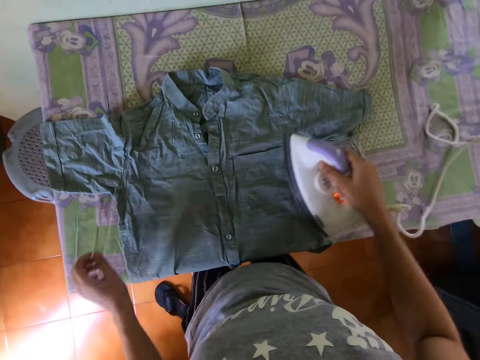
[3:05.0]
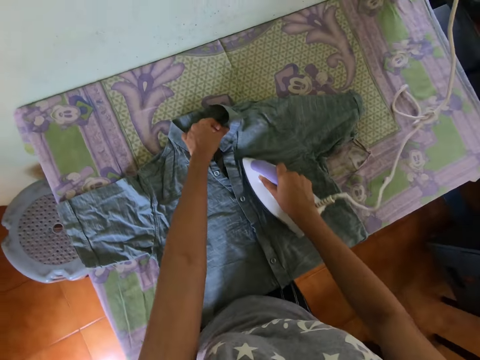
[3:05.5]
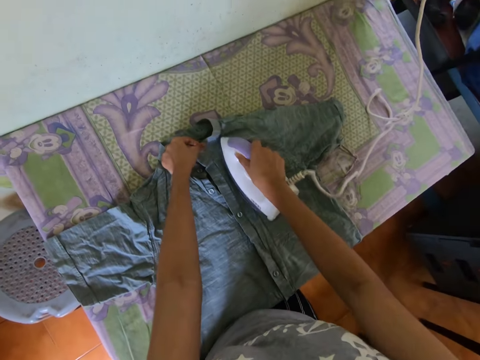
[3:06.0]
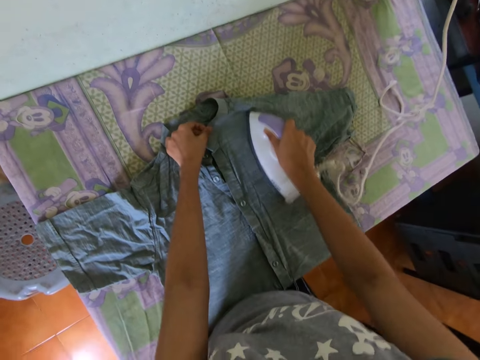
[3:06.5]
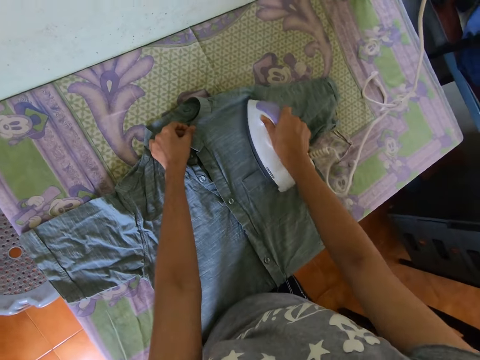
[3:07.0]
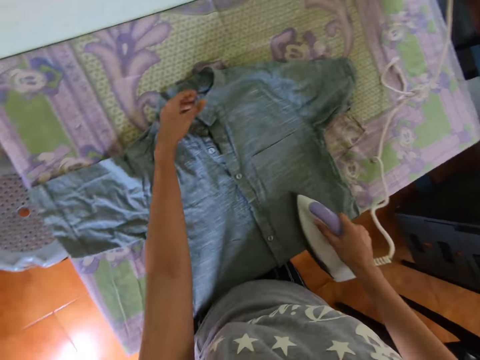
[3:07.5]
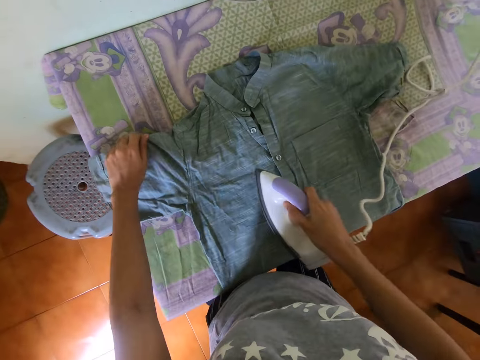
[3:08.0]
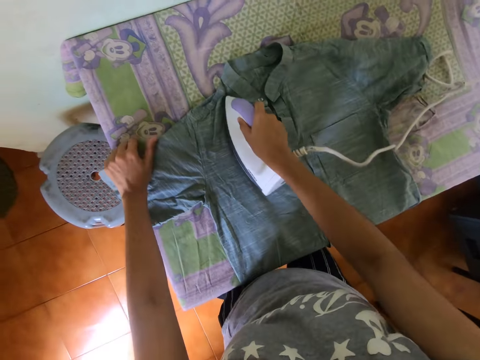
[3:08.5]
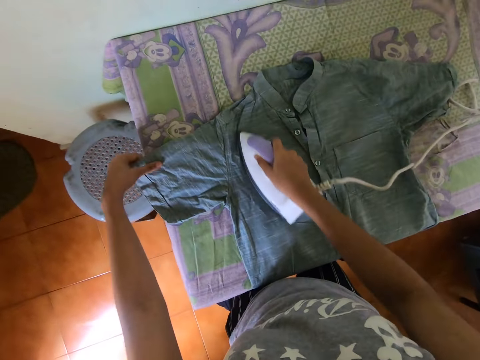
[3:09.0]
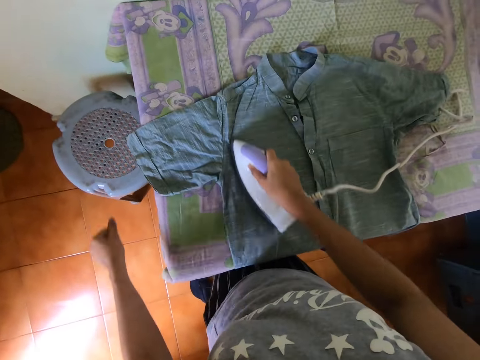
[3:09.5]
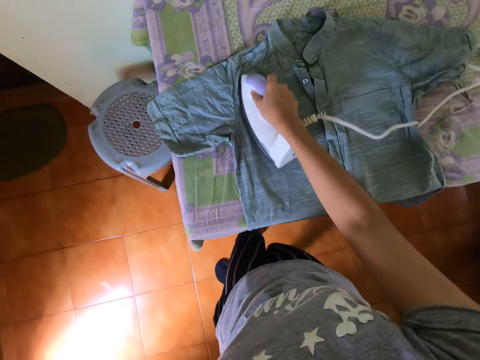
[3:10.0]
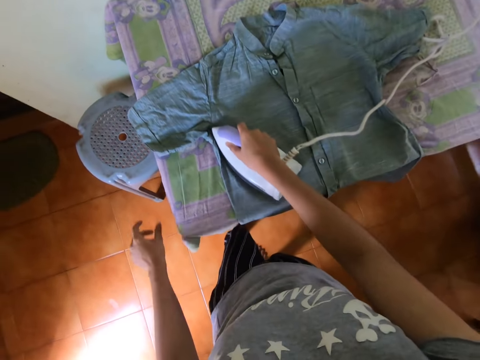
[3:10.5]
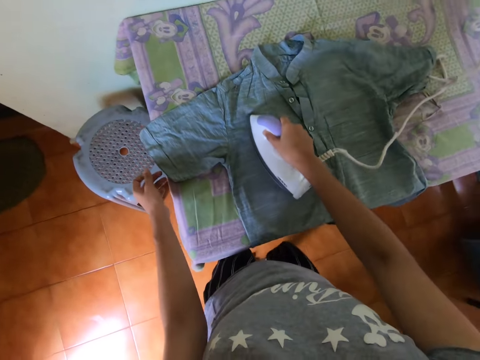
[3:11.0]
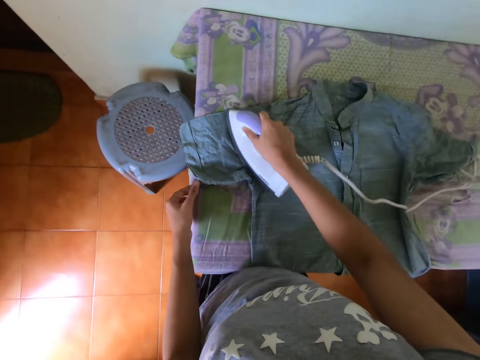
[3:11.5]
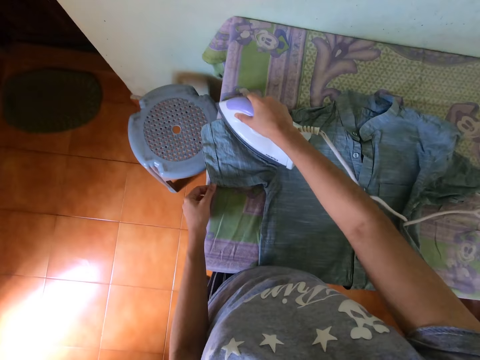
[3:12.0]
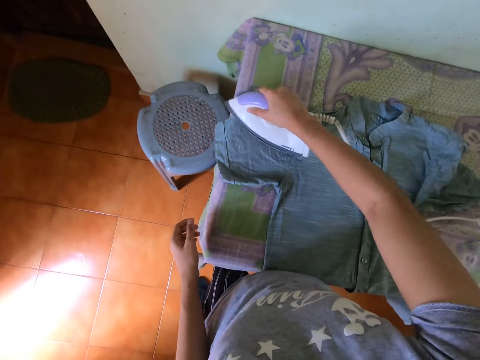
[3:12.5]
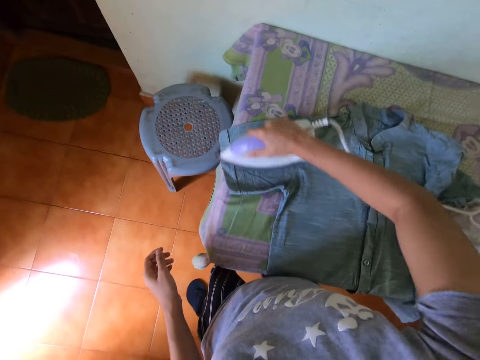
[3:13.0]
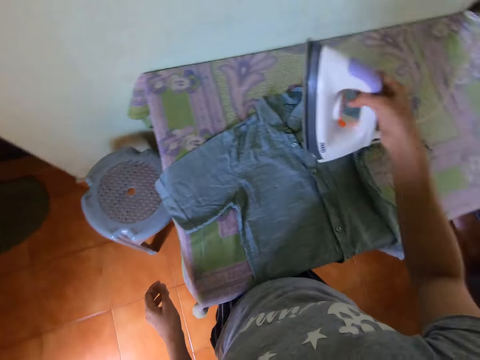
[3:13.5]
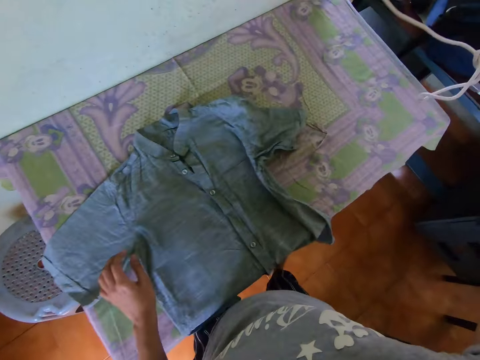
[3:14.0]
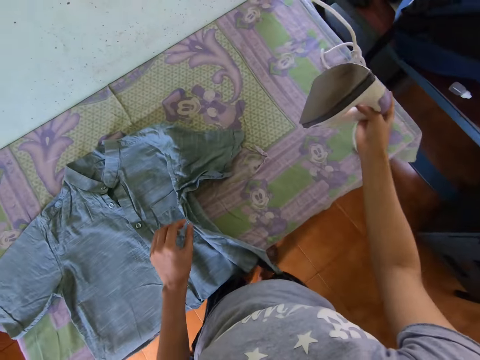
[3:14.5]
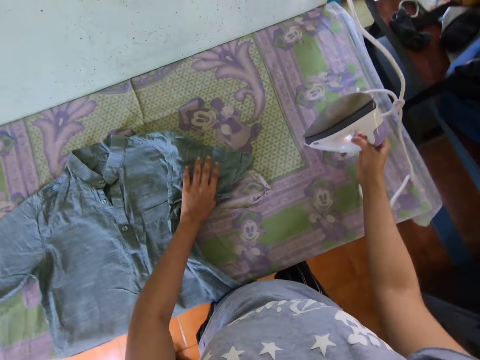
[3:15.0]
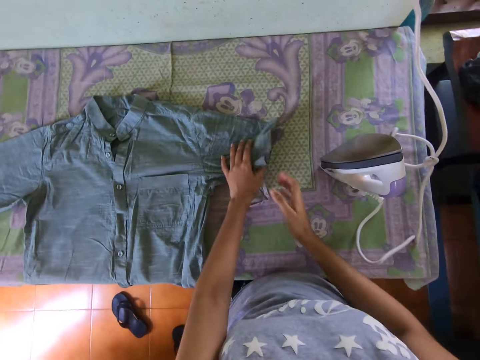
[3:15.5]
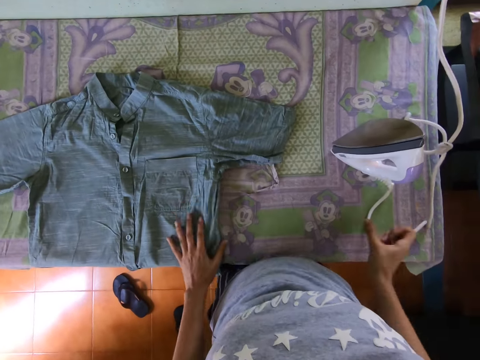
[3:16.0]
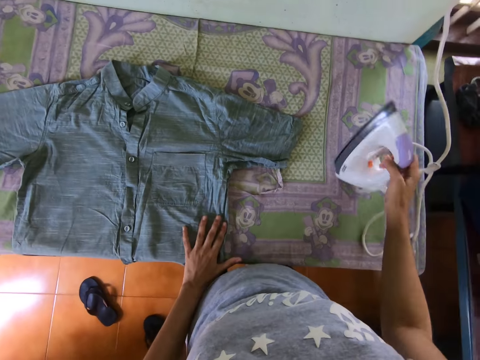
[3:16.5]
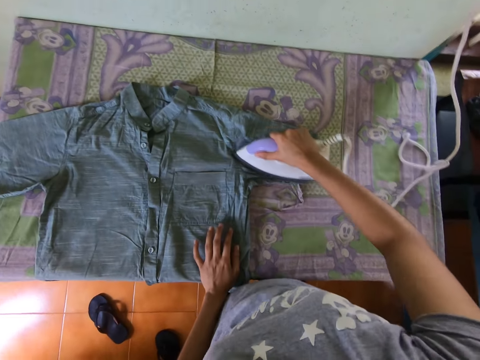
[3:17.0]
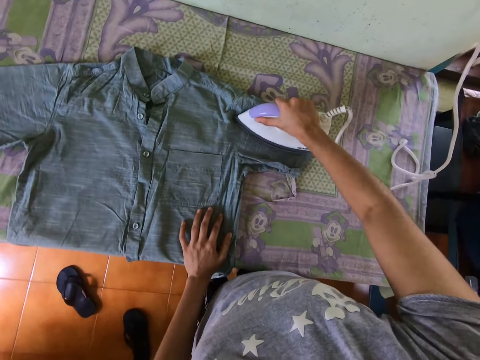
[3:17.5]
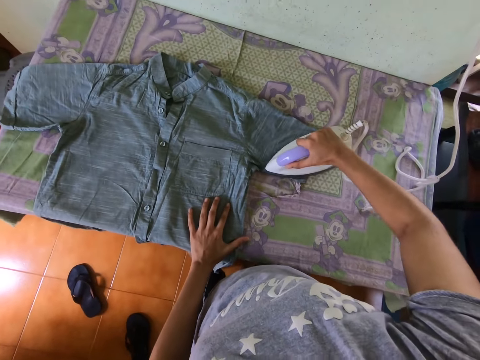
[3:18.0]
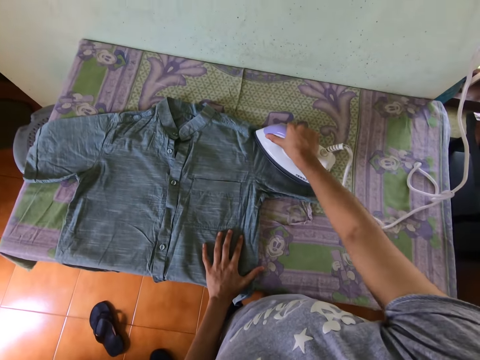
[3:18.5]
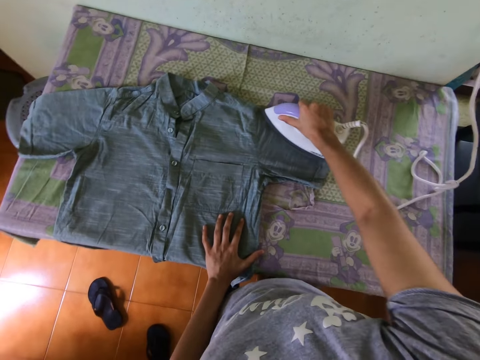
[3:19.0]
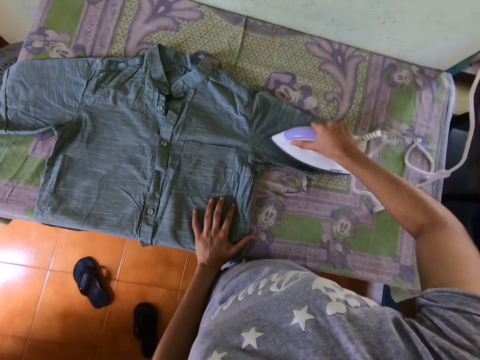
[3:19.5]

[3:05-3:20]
The camera wearer picks up an iron from the table. They hold the shirt with the left hand and iron the shirt with the iron. They drop the left hand. They iron the shirt with the iron. They touch the shirt with the left hand. They iron the shirt with the iron. They raise the iron and put the iron on the table. They touch the shirt with the left hand. They pick up the iron from the table. They iron the shirt.

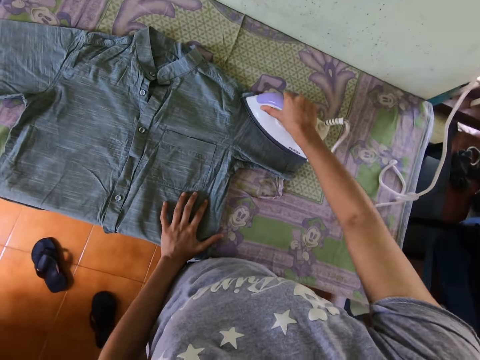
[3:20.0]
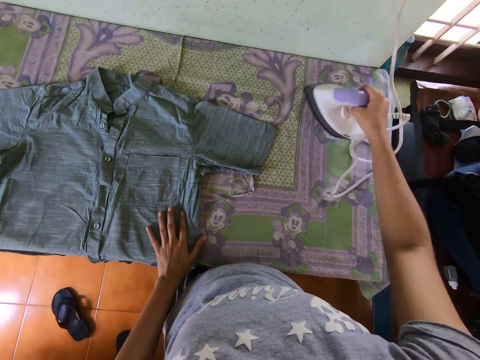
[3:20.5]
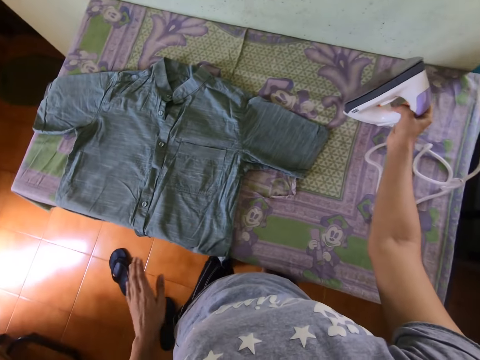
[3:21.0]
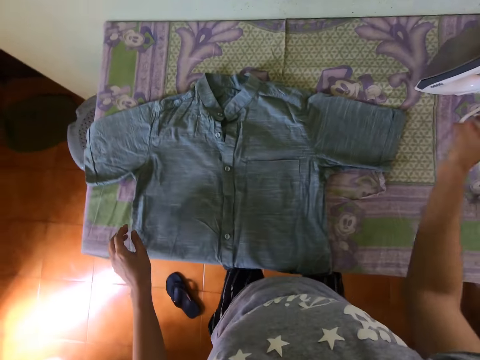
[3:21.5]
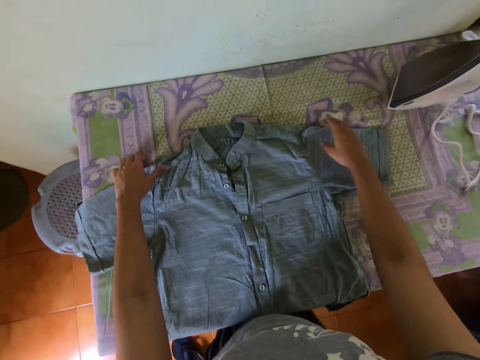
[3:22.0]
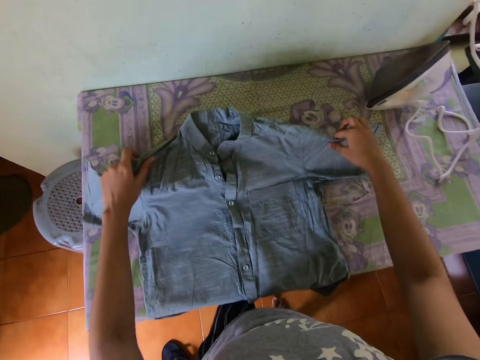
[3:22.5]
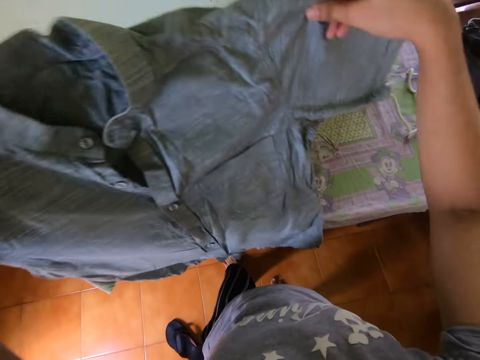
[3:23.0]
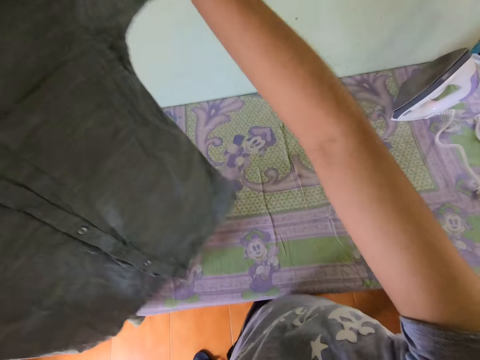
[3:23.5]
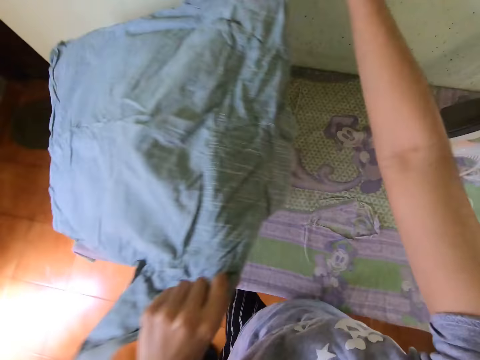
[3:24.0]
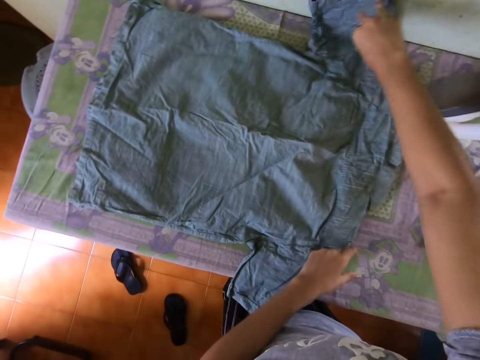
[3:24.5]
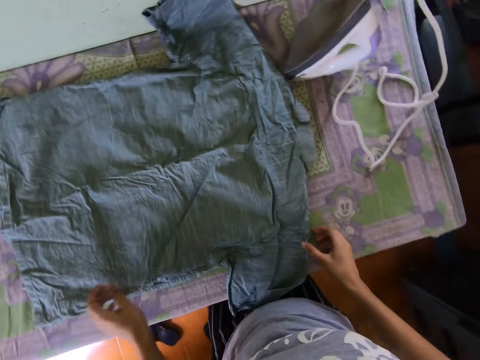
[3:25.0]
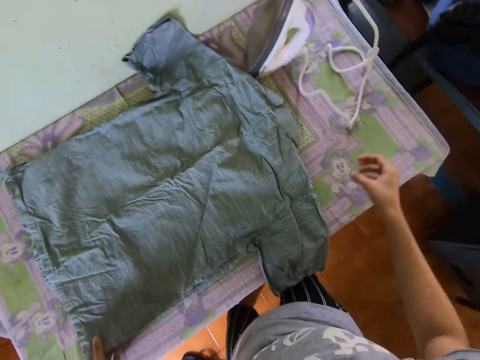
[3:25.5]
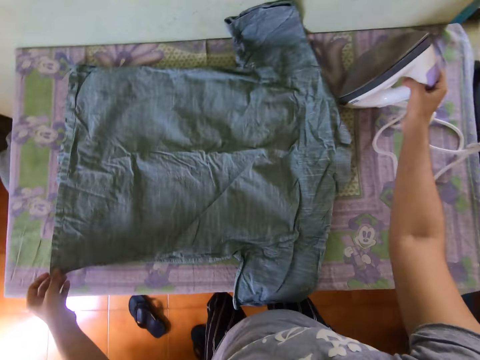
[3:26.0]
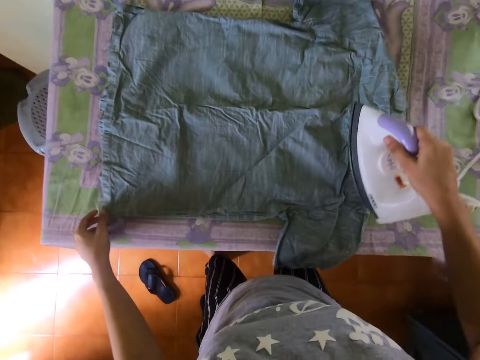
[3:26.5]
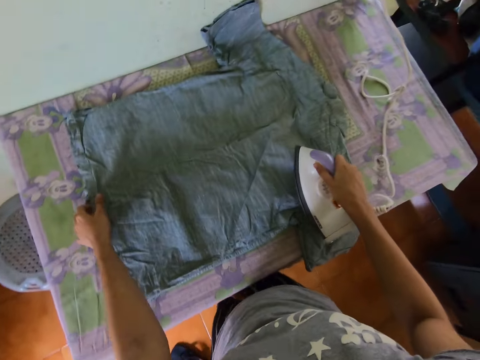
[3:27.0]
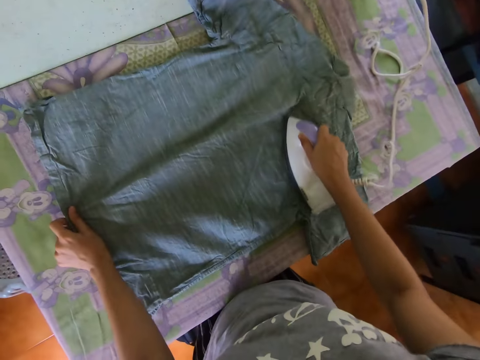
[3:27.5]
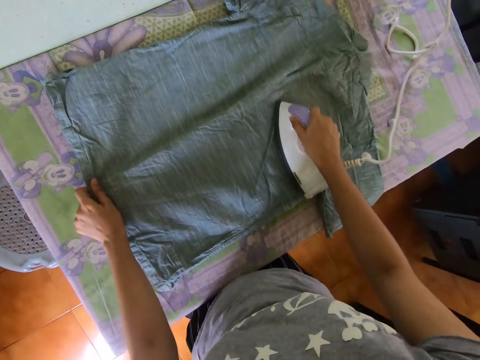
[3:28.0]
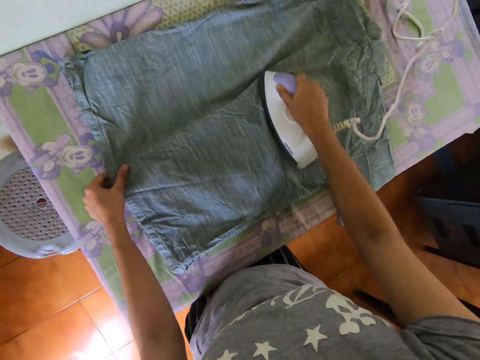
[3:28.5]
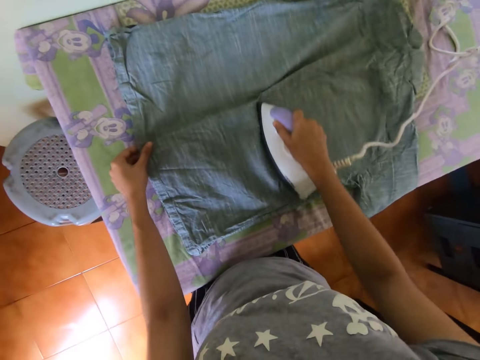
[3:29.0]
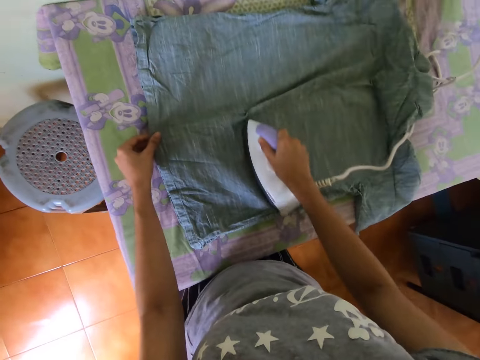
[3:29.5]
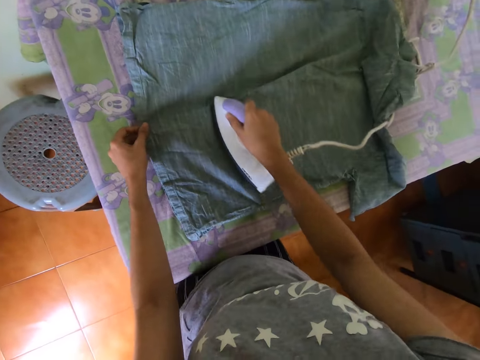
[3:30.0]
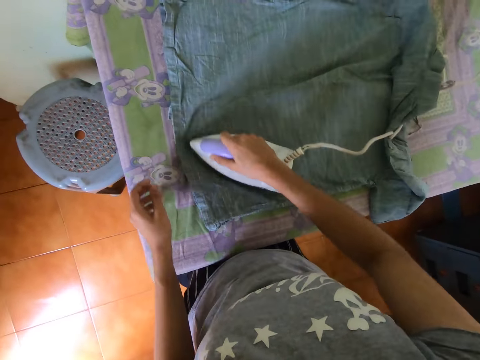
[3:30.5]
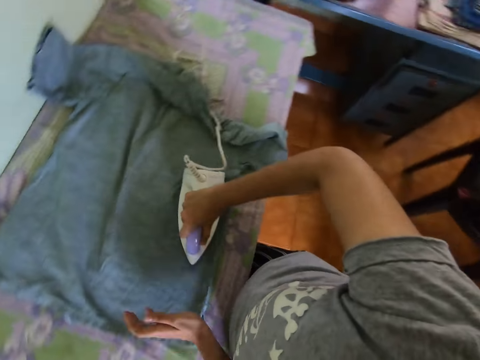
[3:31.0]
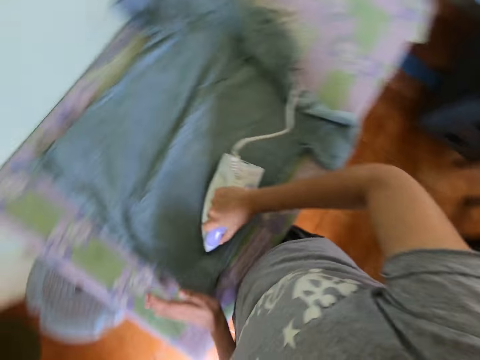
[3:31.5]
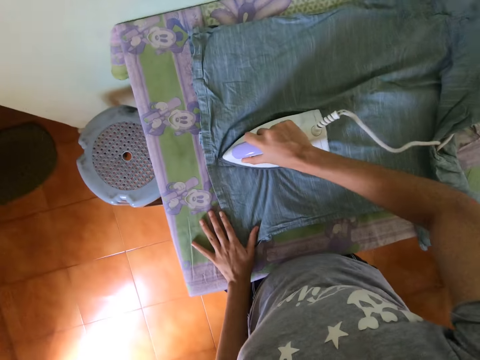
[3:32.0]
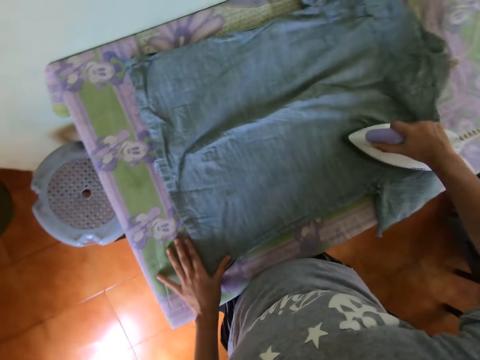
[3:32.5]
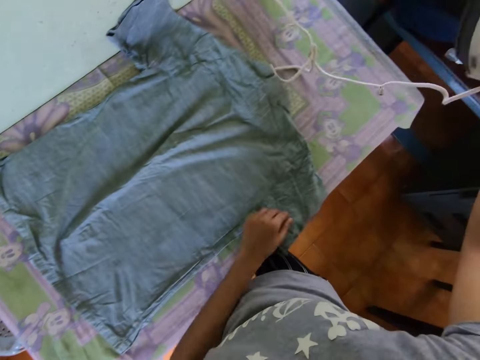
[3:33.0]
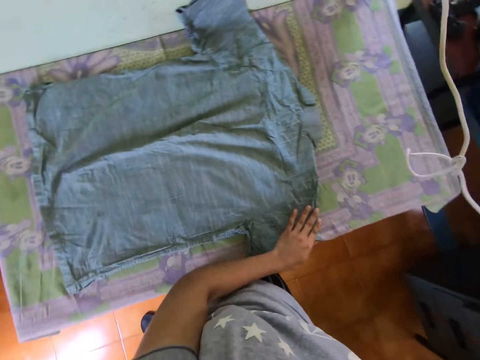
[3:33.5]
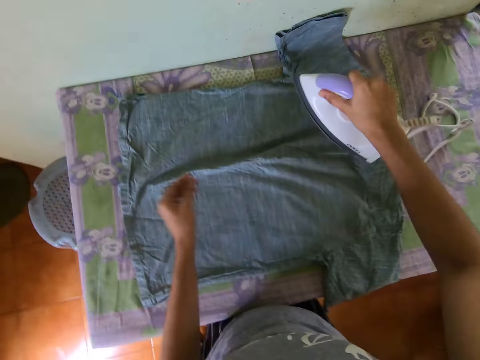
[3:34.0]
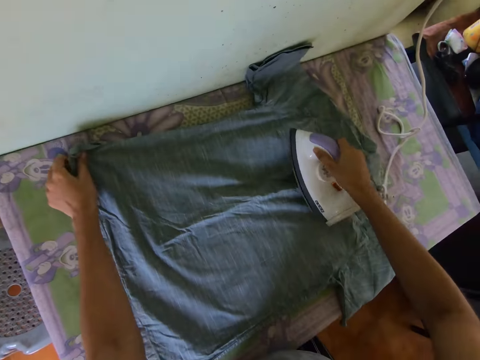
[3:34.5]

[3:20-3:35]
The camera wearer puts an iron on the table. They pick up the shirt from the table. They turn the shirt. They put the shirt on the table. They pick up the iron from the table. They iron the shirt with the iron. They remove the left hand from the shirt. They turn around. They iron the shirt with the iron. They raise the iron. They touch the shirt with the left hand. They straighten the shirt with the left hand.
